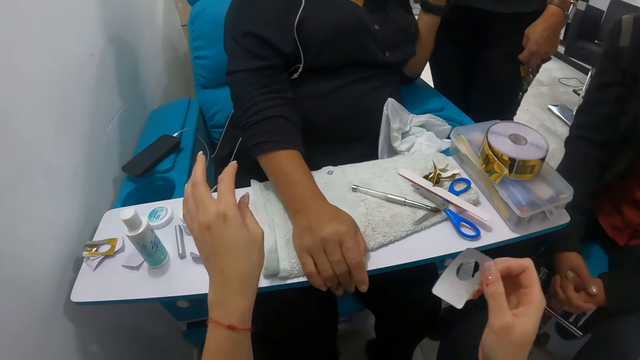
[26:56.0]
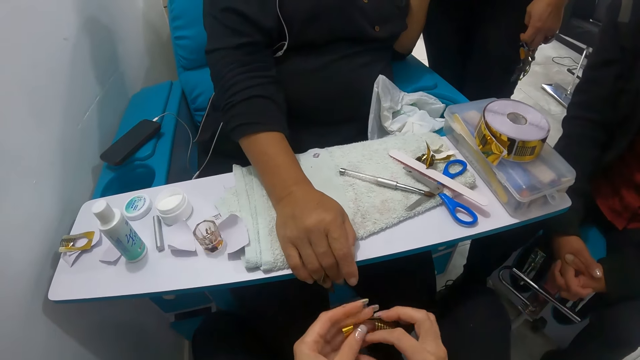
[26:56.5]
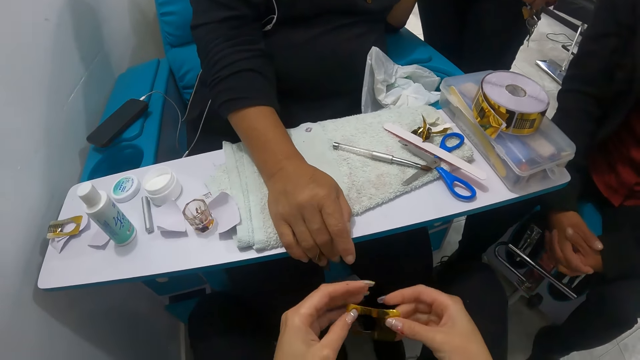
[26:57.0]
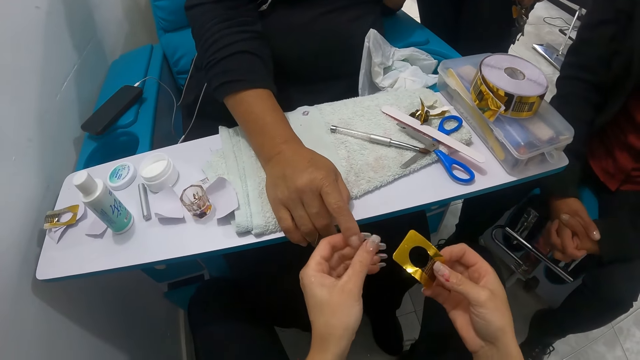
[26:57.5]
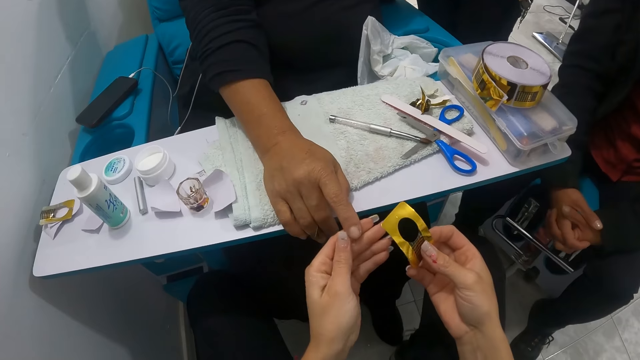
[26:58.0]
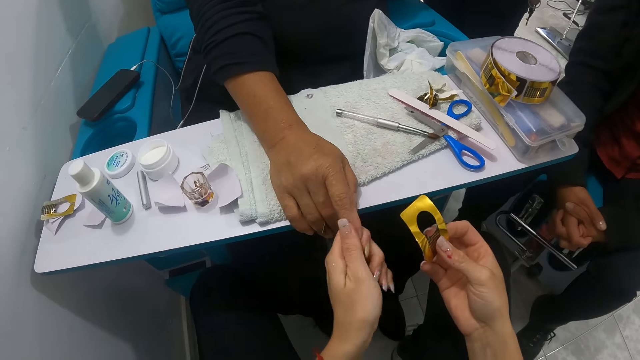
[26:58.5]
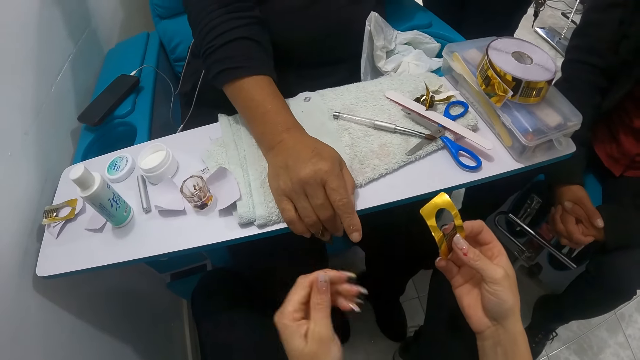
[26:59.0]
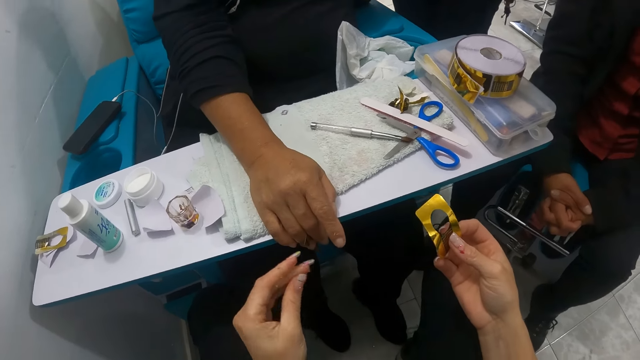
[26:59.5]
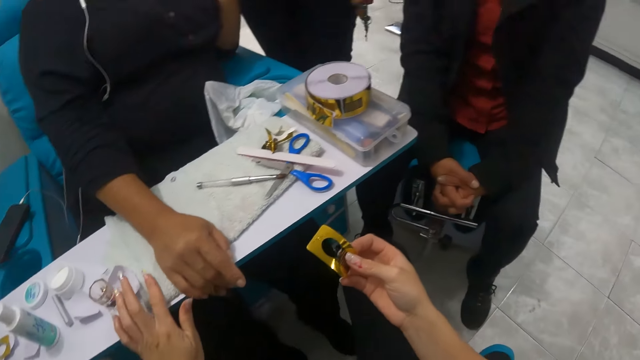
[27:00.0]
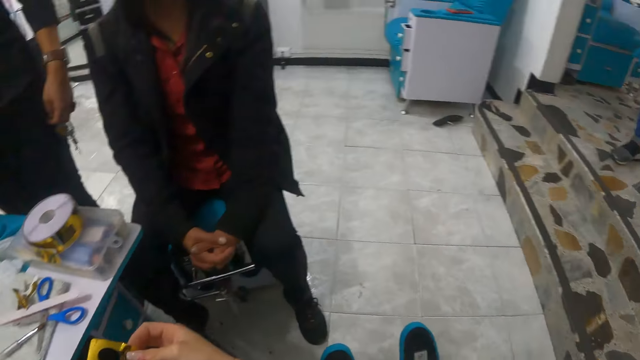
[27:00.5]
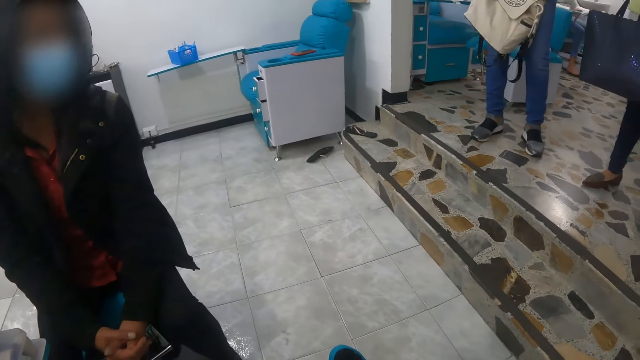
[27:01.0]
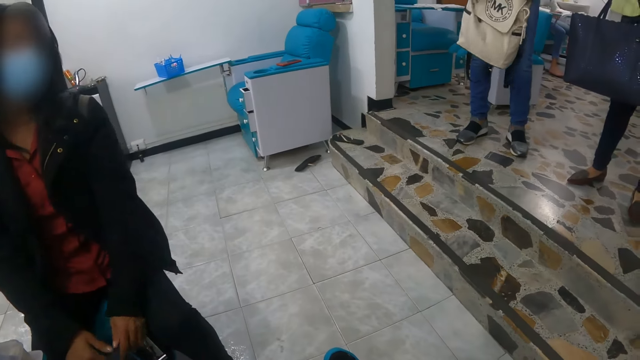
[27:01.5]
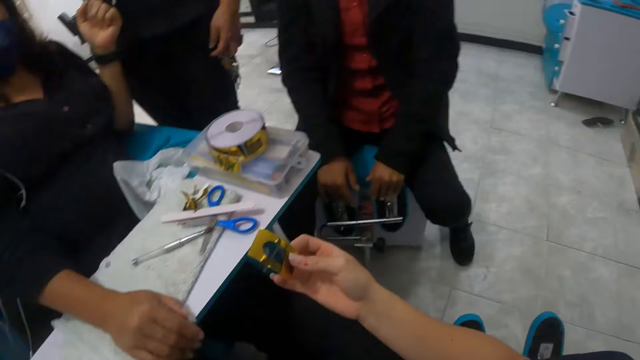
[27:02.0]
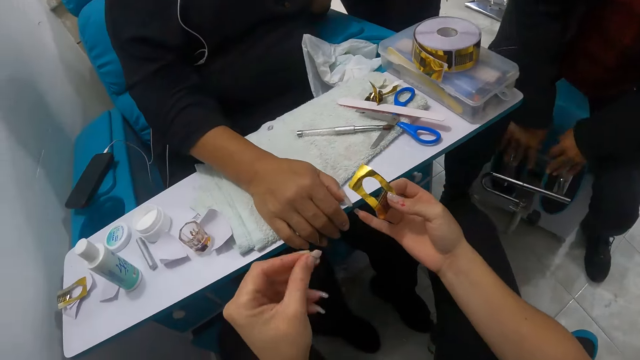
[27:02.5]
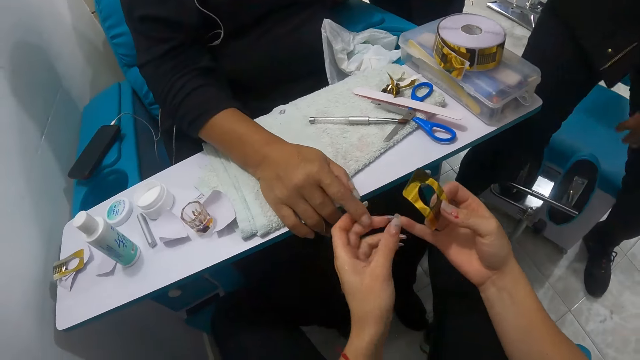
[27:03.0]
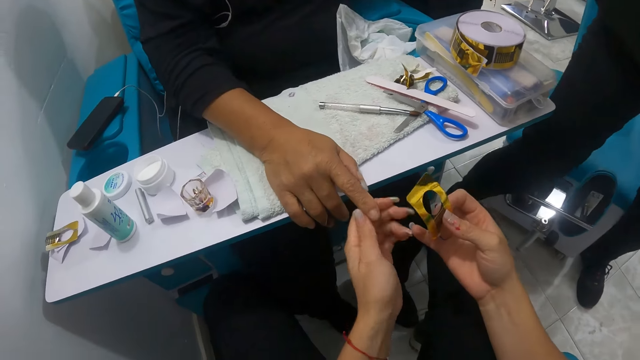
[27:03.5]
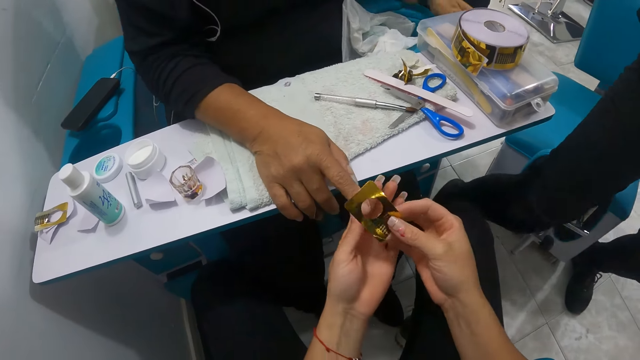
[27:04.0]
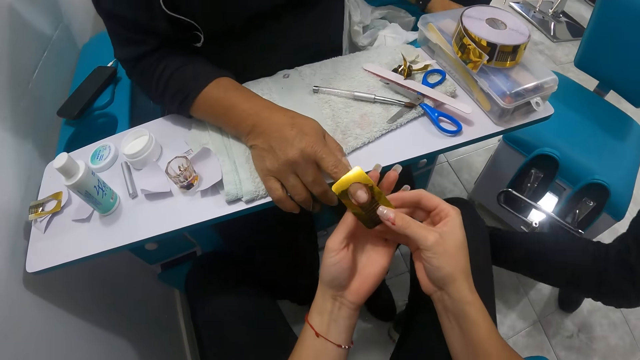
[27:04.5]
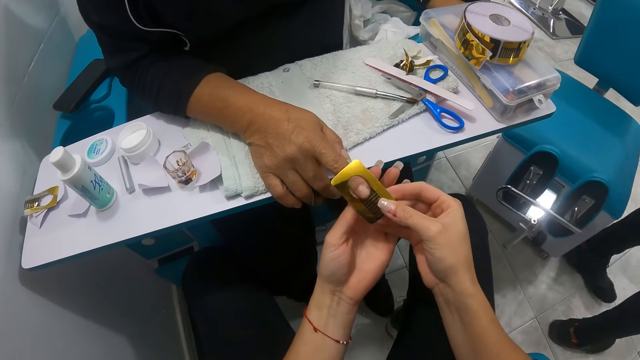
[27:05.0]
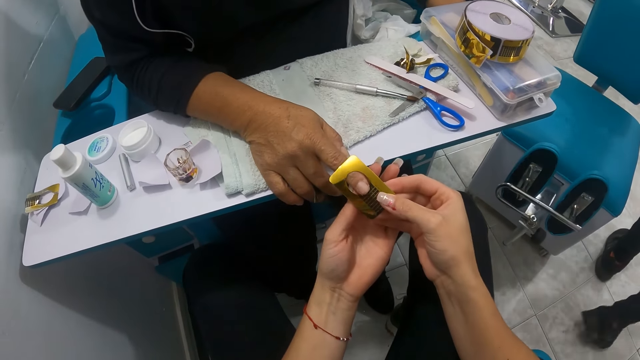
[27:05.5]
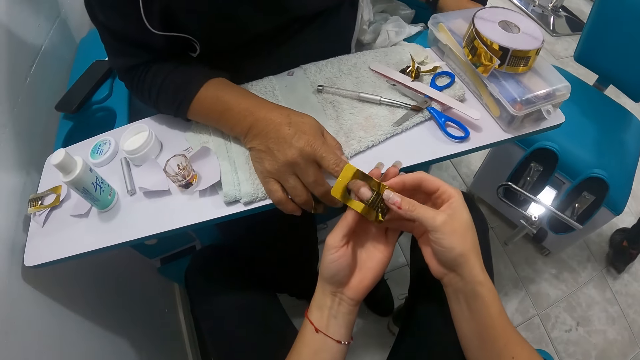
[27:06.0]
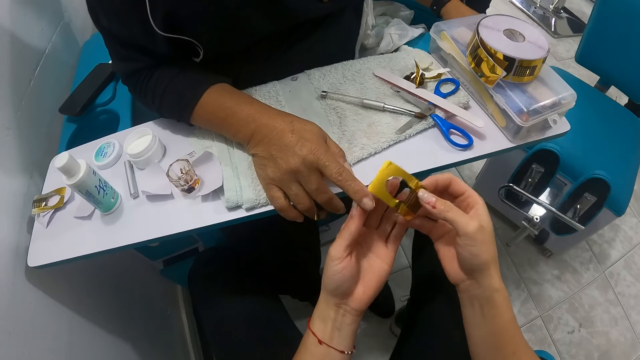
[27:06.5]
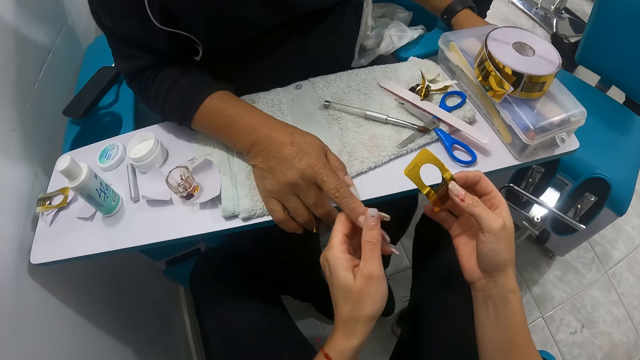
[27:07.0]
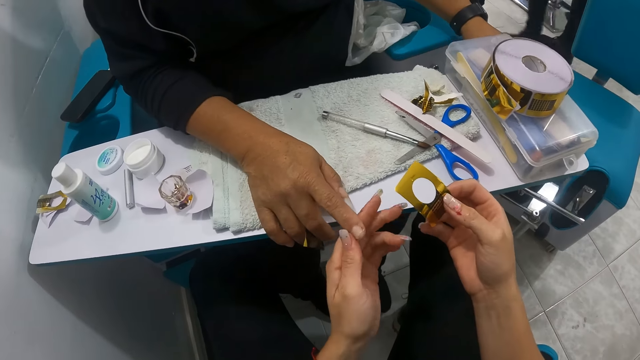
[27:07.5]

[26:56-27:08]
The camera wearer pulls out tape. She drops a paper from the nail stencil in her hands with her left hand. She repositions the nail stencil in her right hand with both hands. She wipes the woman's right fingernail with her left hand. She places her left hand on the napkin on the pedicure chair table. She looks around. She holds the woman's right hand on the napkin with her left hand. She fixes the nail stencil on the woman's right finger with both hands.

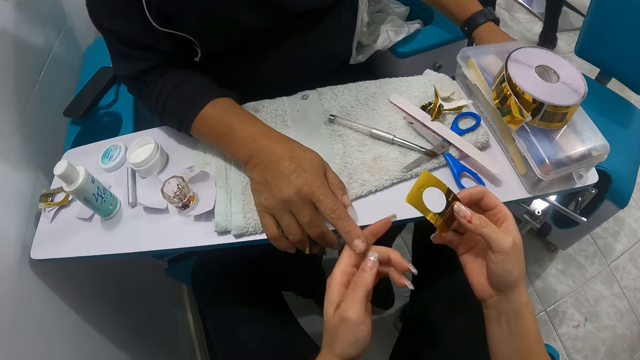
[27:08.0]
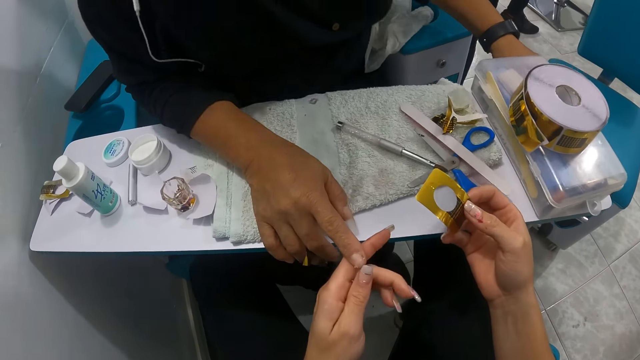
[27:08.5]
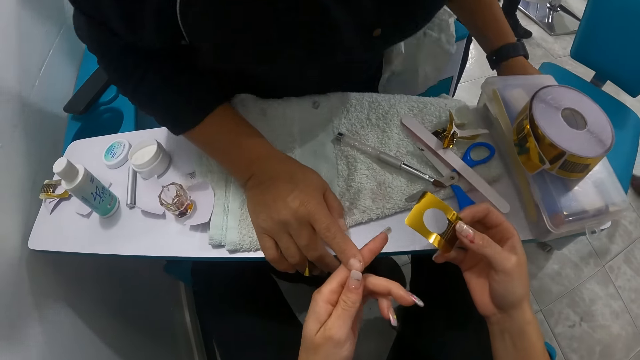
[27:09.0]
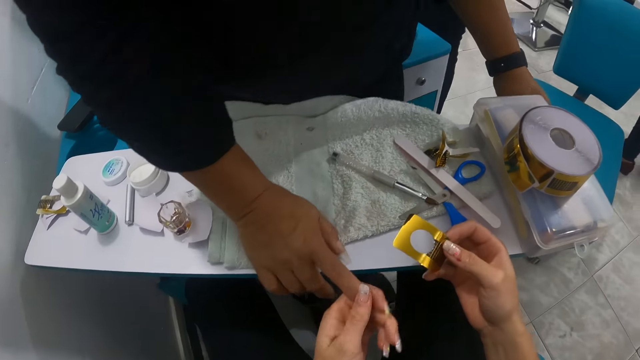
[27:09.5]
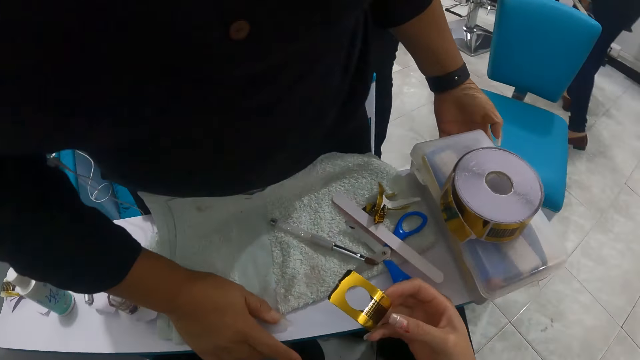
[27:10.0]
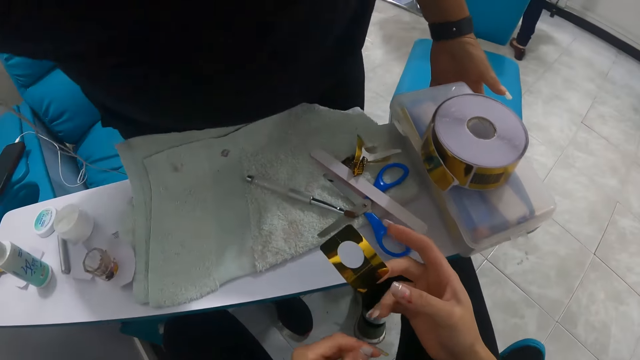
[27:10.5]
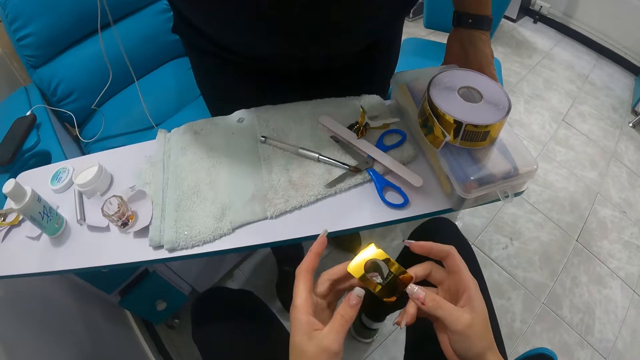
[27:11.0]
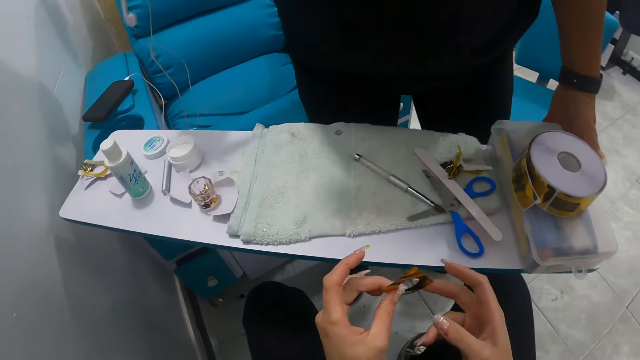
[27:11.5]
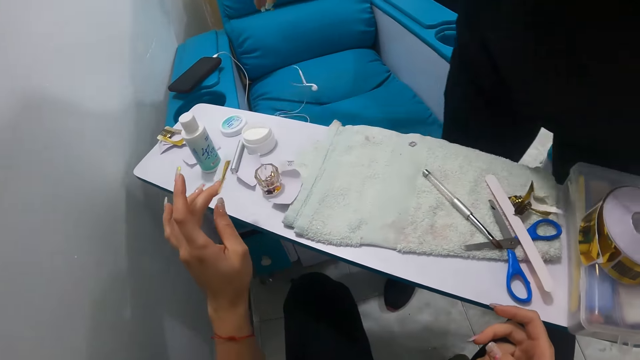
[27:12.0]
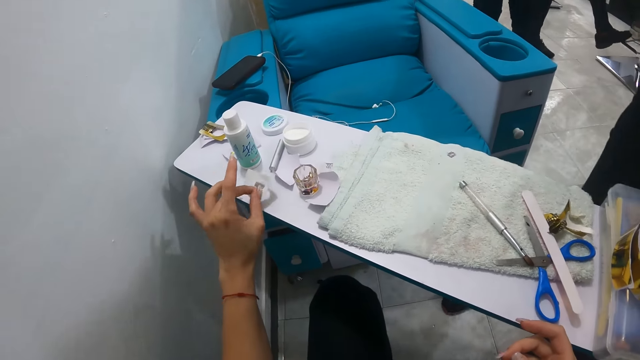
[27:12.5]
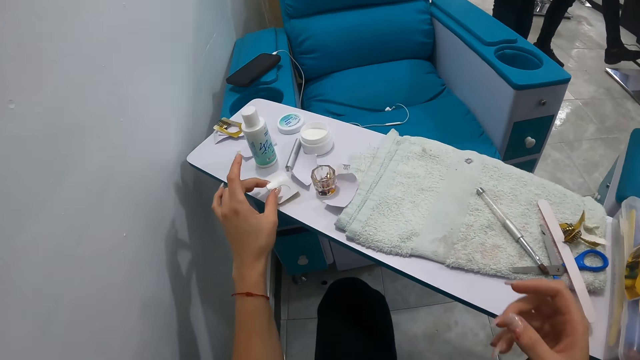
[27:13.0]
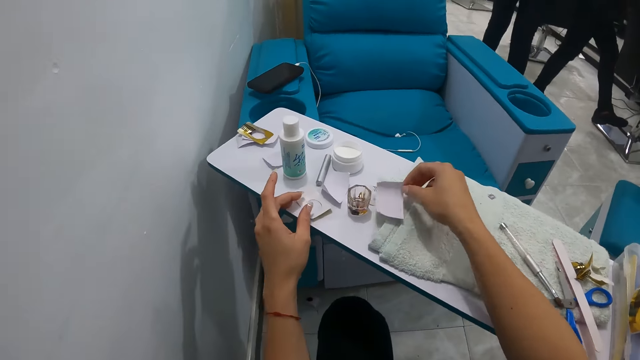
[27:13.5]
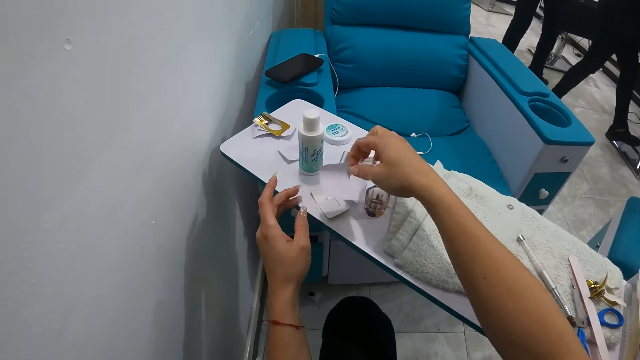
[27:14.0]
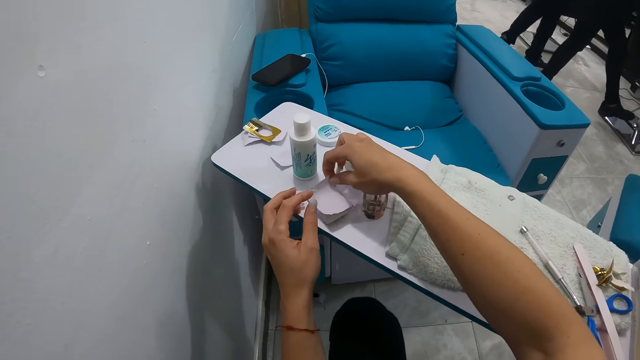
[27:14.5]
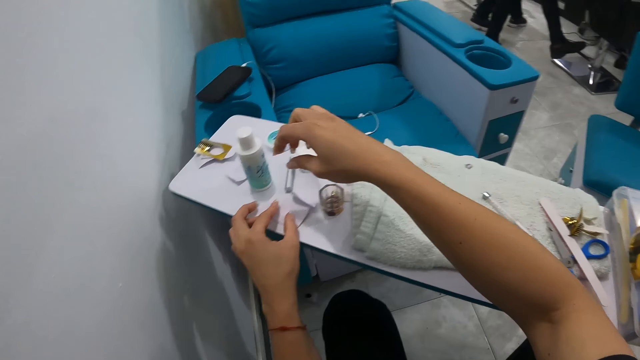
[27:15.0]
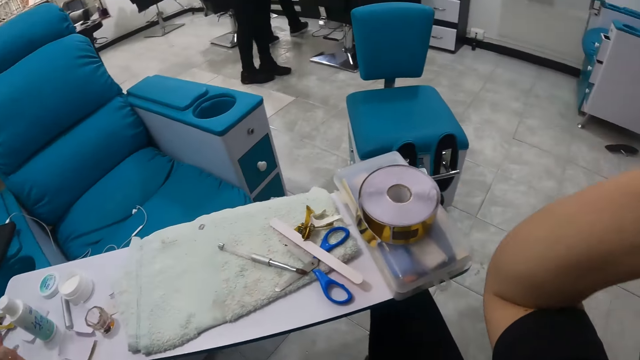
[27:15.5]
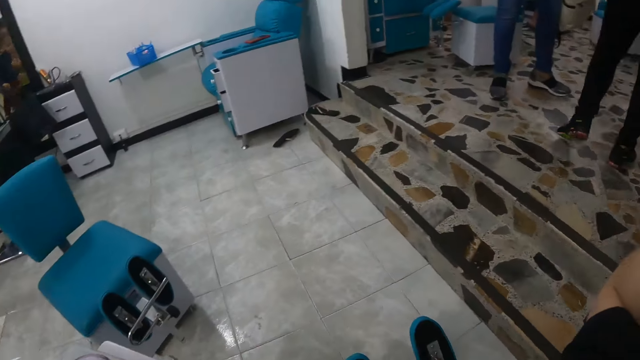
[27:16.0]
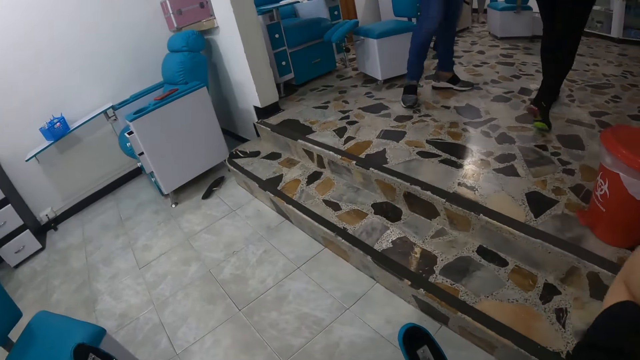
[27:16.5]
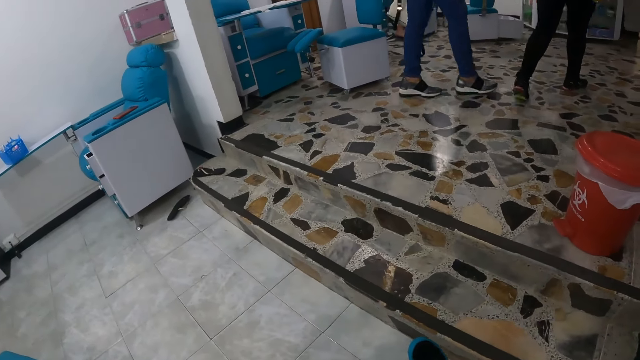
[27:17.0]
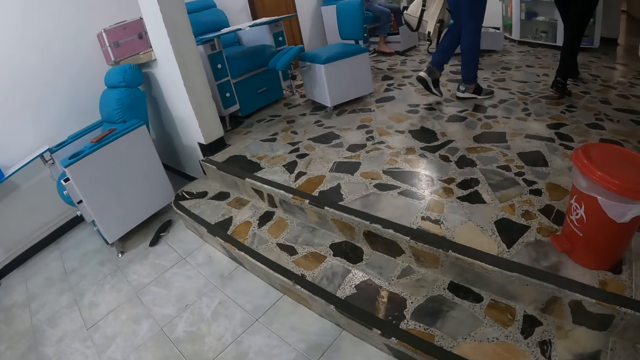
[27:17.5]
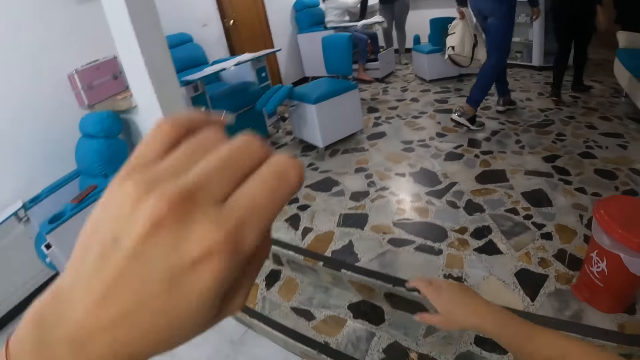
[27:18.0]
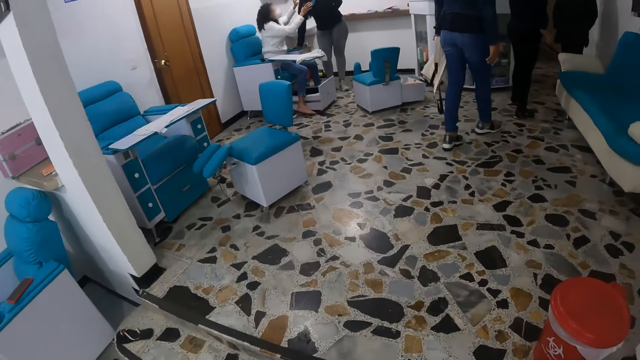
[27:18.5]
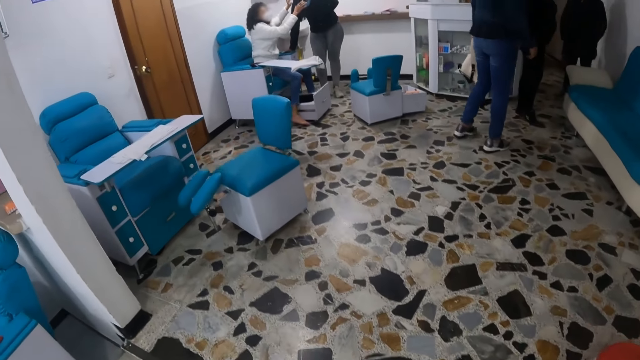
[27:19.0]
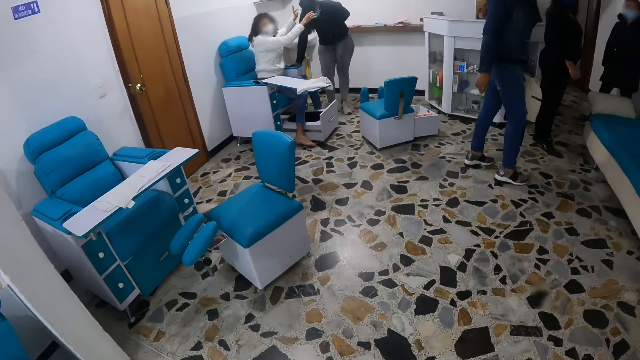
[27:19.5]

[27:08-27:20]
The woman opens the pedicure chair table with both hands and leaves the pedicure chair. The camera wearer picks the nail stencil from her right hand with her left hand. She drops the nail stencil on the pedicure chair table with her left hand. She picks the paper from the pedicure chair table with her right hand. She places the paper in her right hand on the nail stencil on the pedicure chair table. She raises her right hand above her shoulder. She does something. A person moves around the room. The camera wearer stands up to her feet. Another woman interacts with a third woman.
